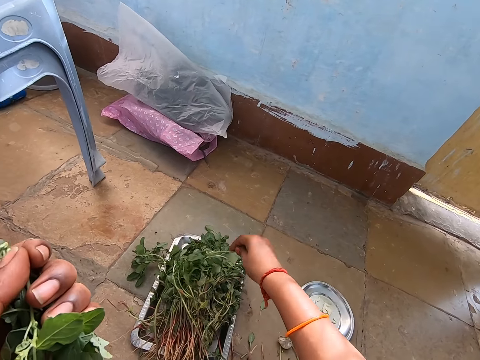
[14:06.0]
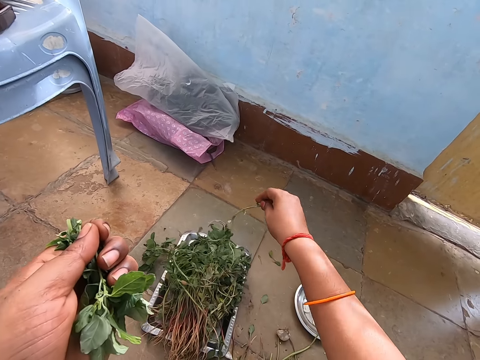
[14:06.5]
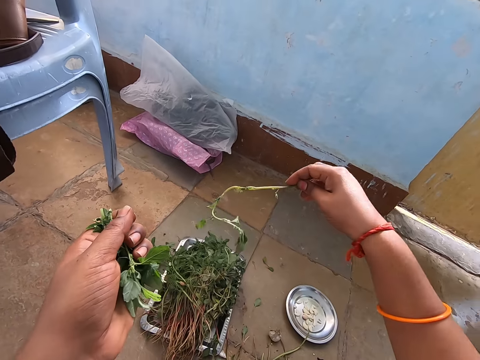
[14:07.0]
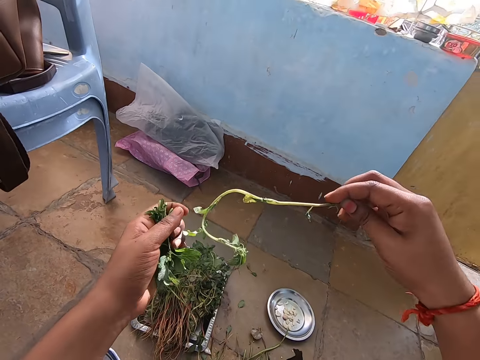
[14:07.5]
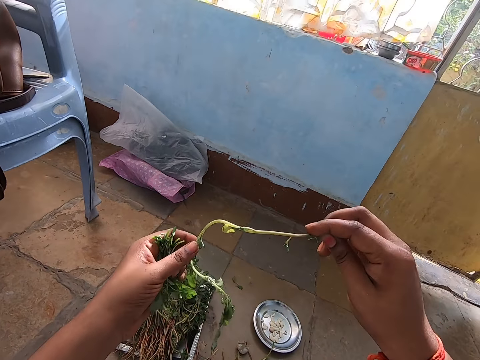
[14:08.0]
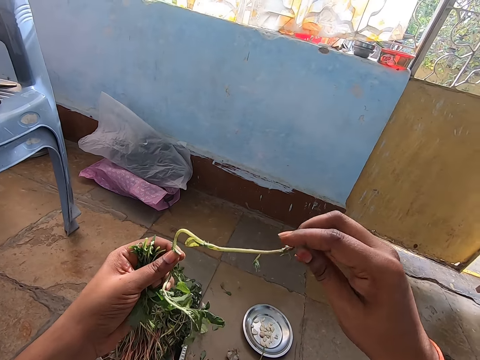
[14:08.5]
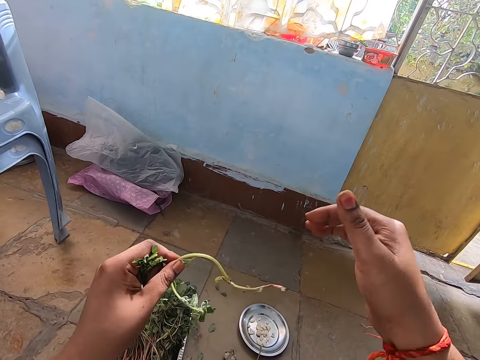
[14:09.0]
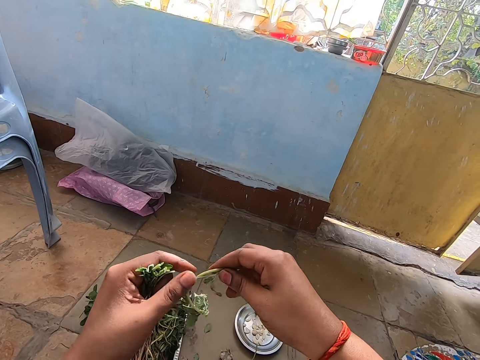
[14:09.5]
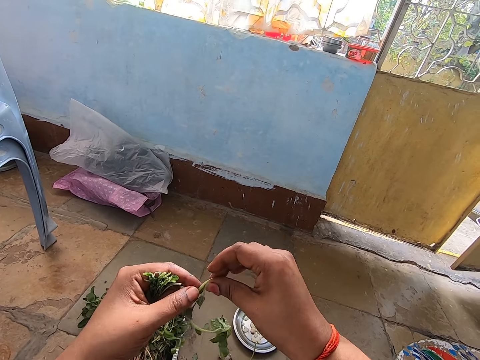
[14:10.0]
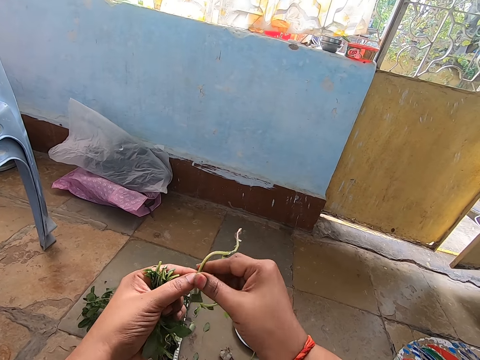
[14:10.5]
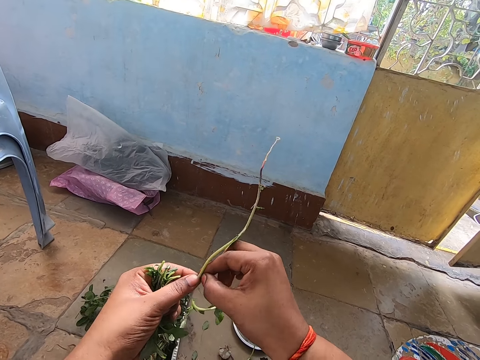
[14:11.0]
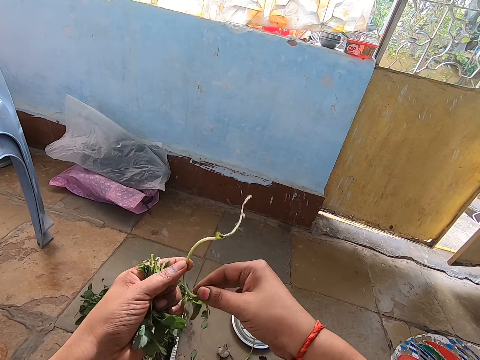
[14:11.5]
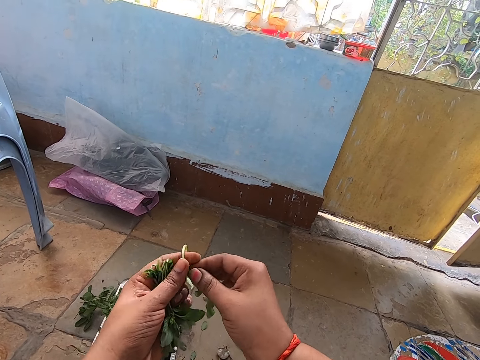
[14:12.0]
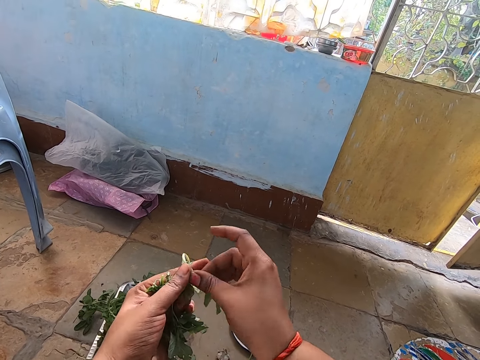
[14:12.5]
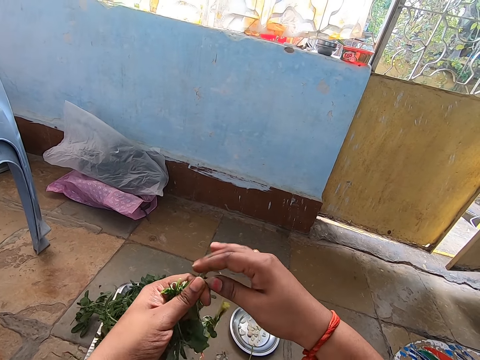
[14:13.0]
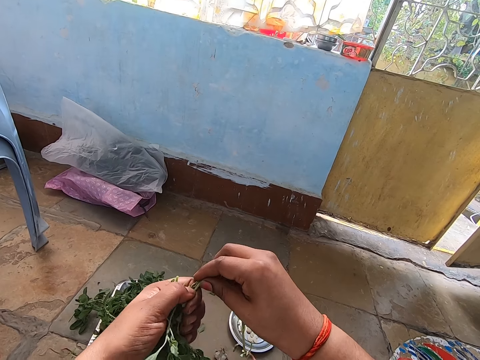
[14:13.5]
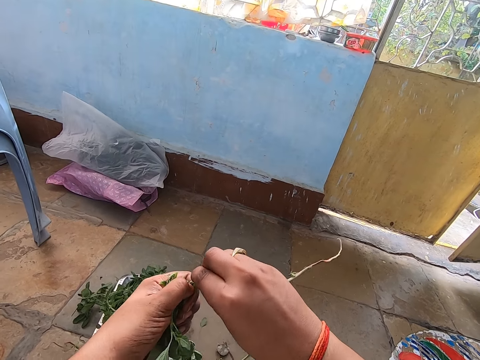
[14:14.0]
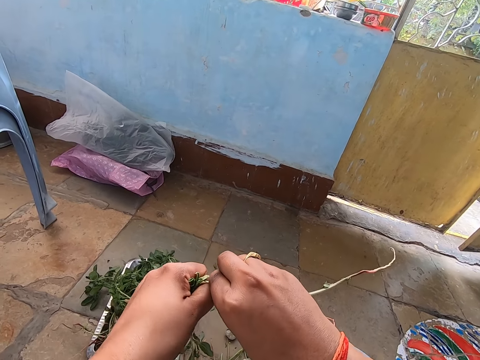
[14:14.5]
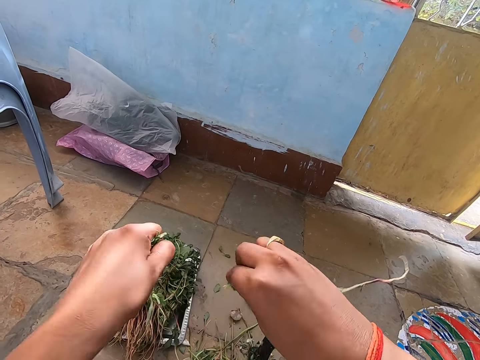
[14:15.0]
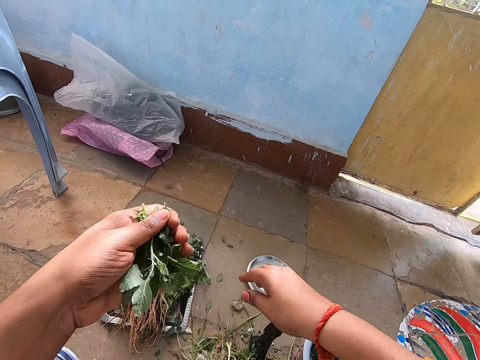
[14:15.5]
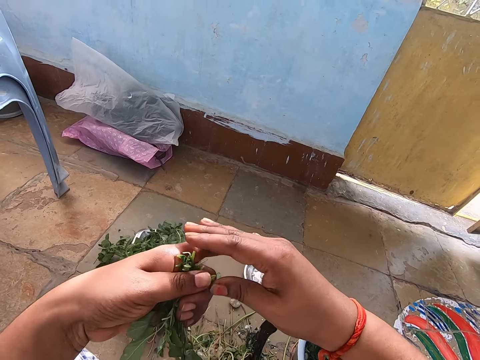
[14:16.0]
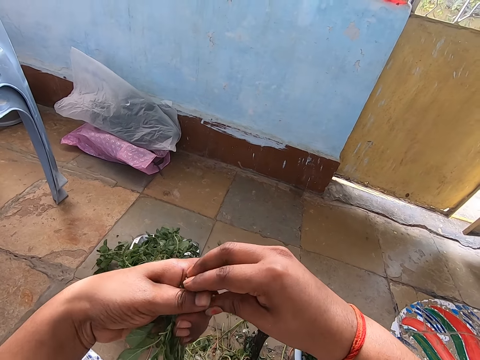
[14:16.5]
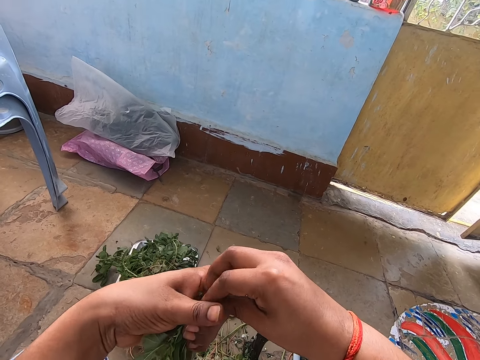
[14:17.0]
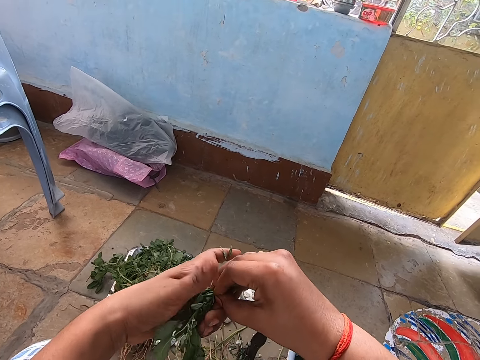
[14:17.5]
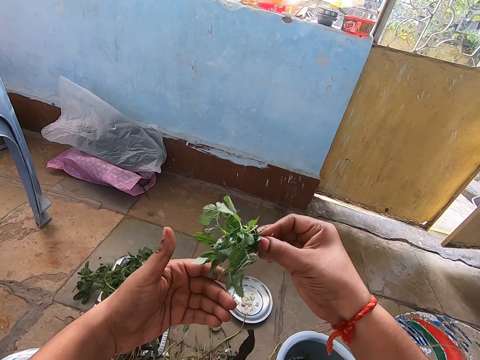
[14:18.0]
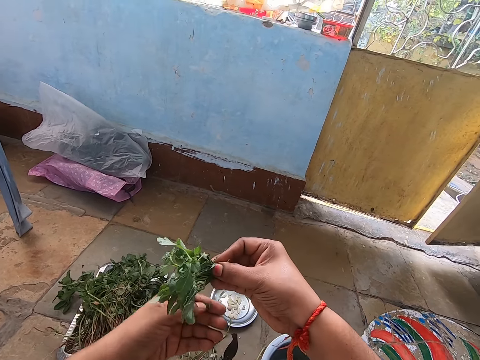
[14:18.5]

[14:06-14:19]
The camera wearer picks a branch from the tray on the floor with her right hand. She transfers the branch from her right hand to her left hand. She transfers the branch from her left hand to her right hand. She transfers the branch from her right hand to her left hand. She cuts a leaf from the branch in her left hand with her right hand. She transfers the leaf from her right hand to her left hand. She moves the branch with both hands. She removes her right hand from the branch in both hands. She cuts the branch in her left hand with her right hand. She drops the branch on the floor with her right hand. She picks the leaves in her left hand with her right hand. She holds vegetables with her hands.

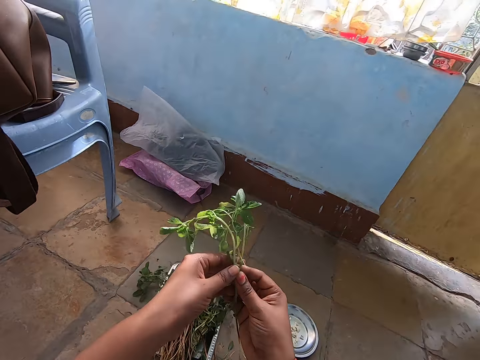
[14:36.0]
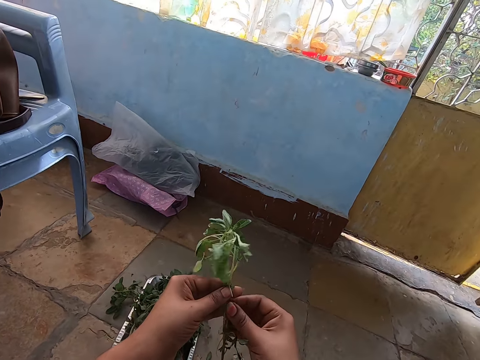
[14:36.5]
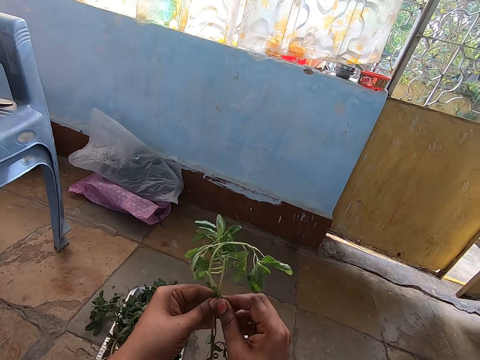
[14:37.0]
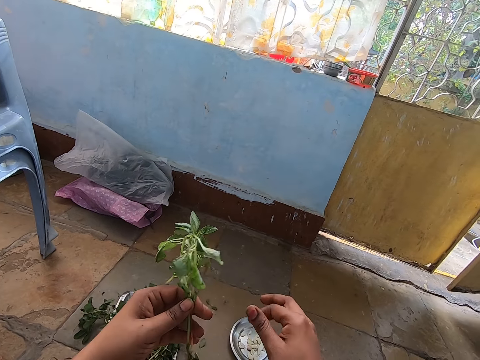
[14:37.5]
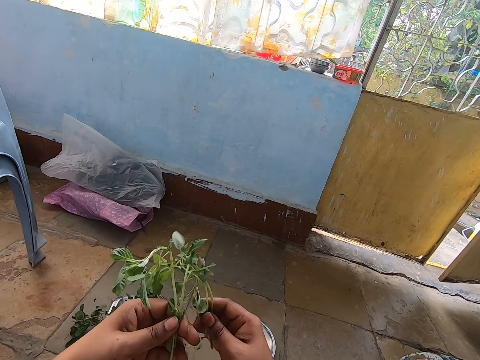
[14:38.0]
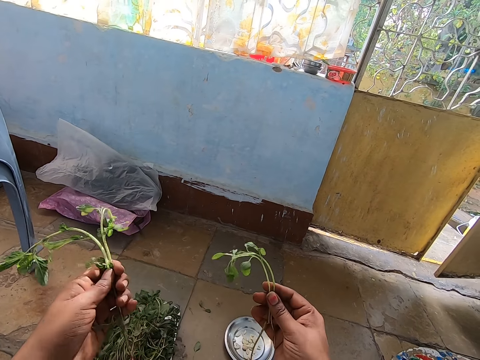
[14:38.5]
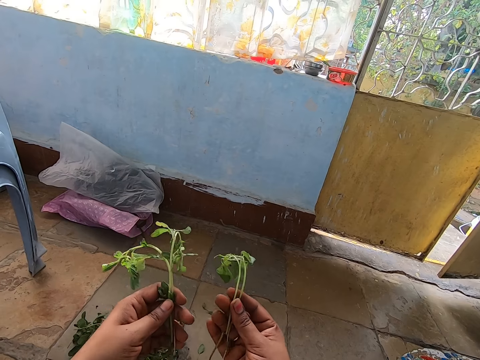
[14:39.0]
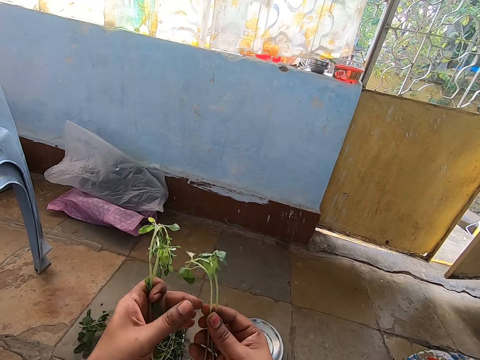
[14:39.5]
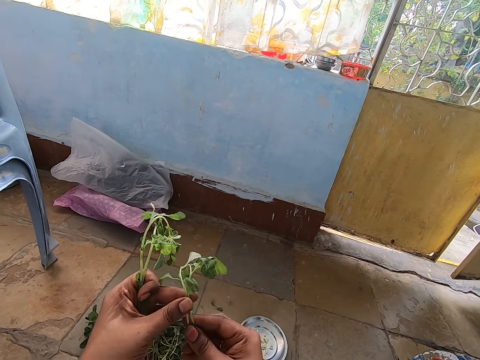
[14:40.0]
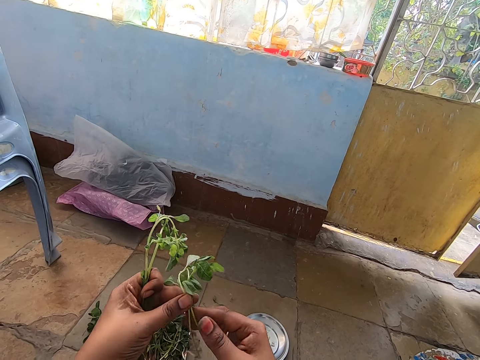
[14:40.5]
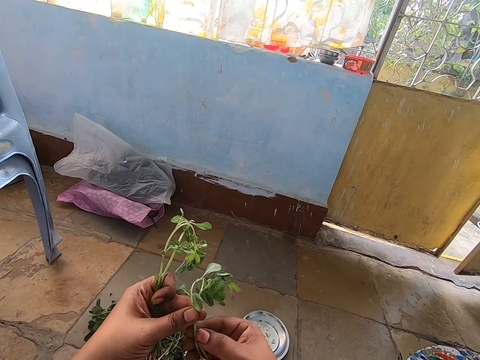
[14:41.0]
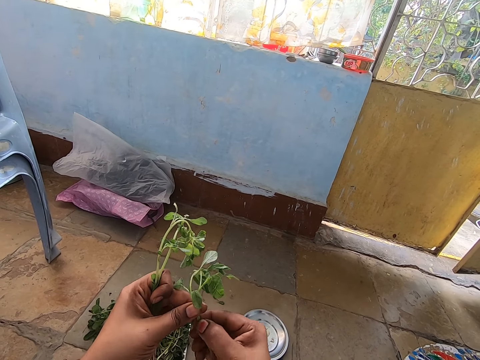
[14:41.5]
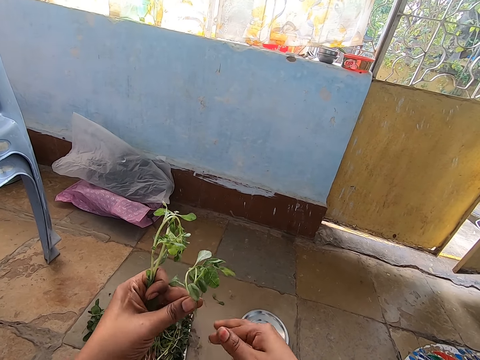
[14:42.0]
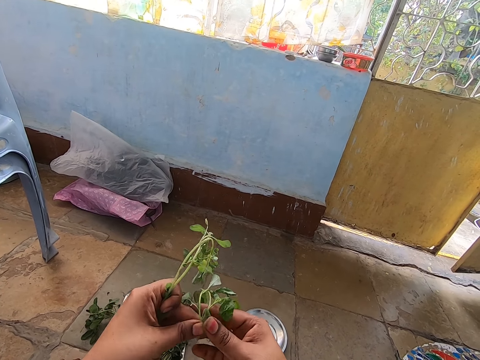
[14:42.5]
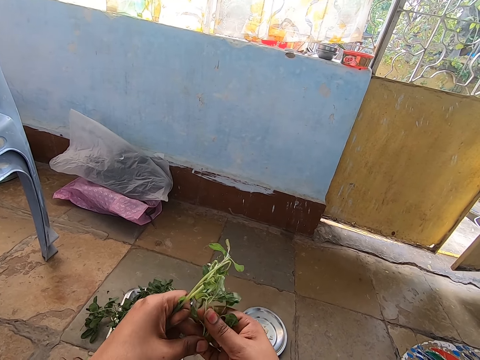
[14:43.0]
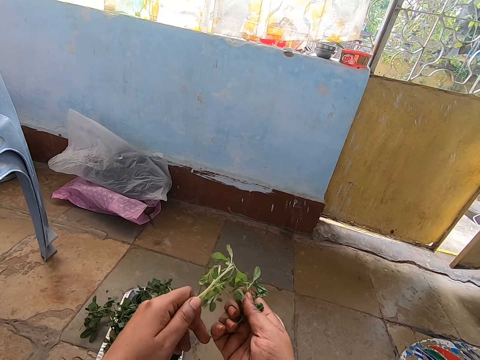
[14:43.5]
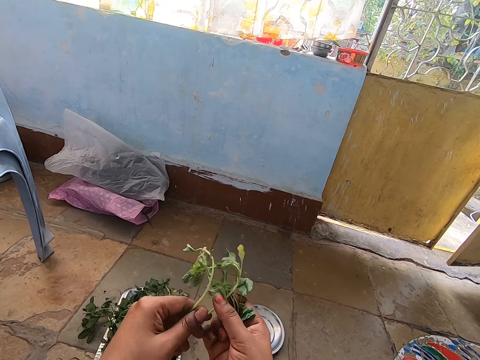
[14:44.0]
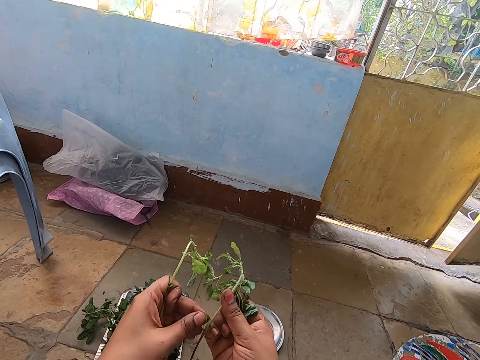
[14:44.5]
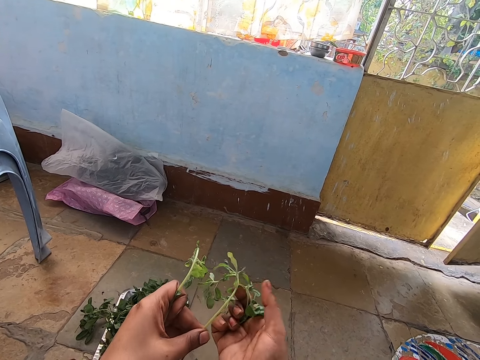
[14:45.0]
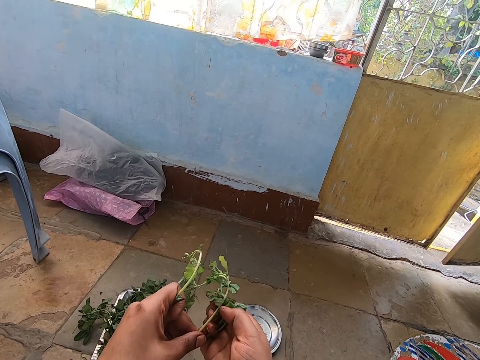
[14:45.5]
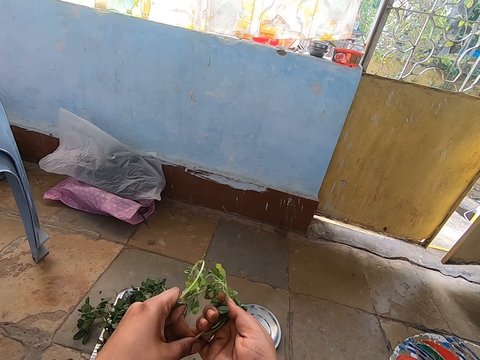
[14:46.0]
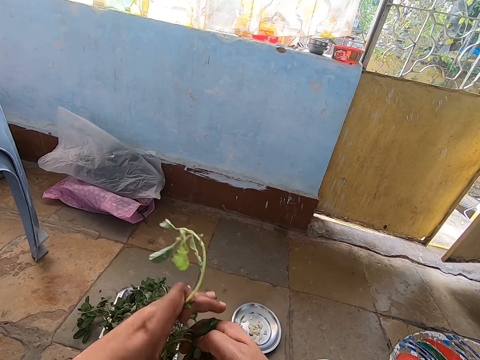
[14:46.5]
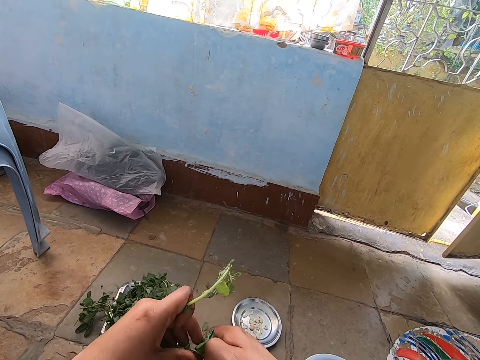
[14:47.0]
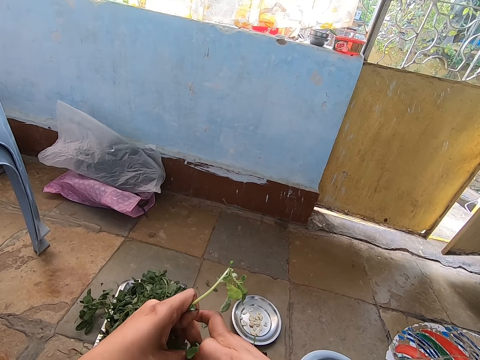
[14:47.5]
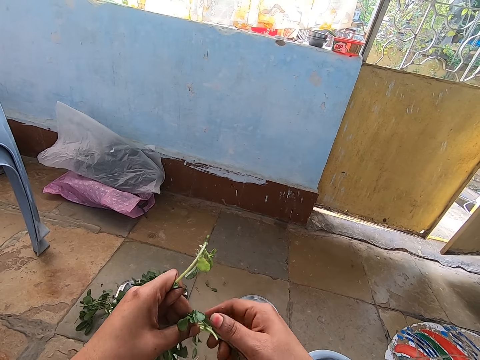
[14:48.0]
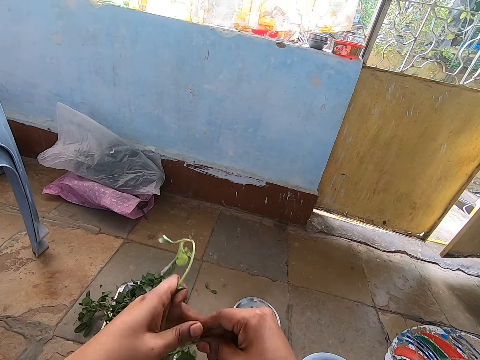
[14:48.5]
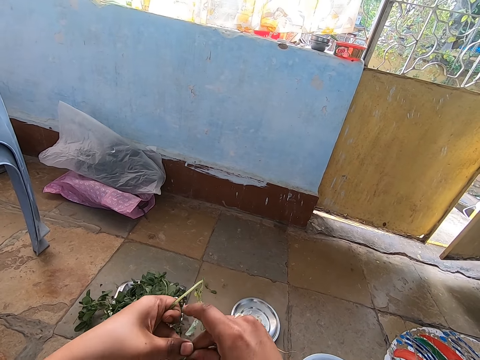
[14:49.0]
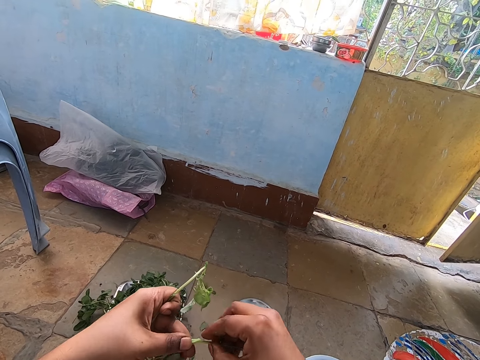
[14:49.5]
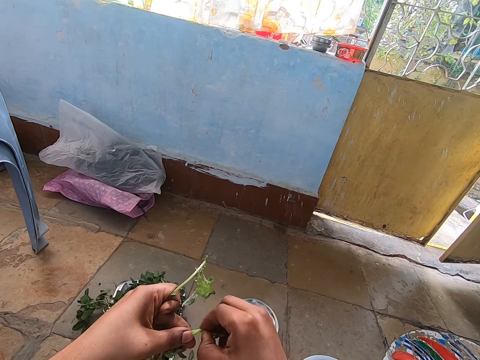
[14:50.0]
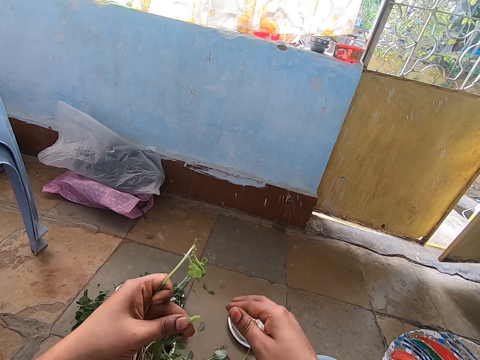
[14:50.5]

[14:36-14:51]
The camera wearer transfers the branches from her right hand to her left hand. She cuts a leaf from the branches in her left hand with her right hand. She drops the leaf on the floor with her right hand. She picks some branches from the branches in her left hand with her right hand. She transfers the branches from her right hand to her left hand. She cuts the branches in her left hand with her right hand. She drops the branches on the floor with her right hand. She transfers the branches from her left hand to her right hand. She picks a branch from her left hand with her right hand. She transfers the branch from her right hand to her left hand. She transfers the branch from her left hand to her right hand. She transfers the branch from her right hand to her left hand. She holds the vegetable with the other hand. She transfers the branch from her left hand to her right hand. She transfers the branch from her right hand to her left hand. She cuts the branch in her left hand with her right hand. She drops the branch on the floor with her right hand.
